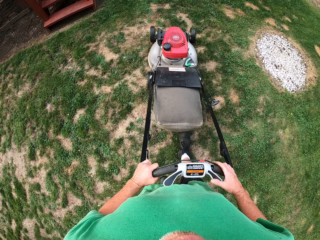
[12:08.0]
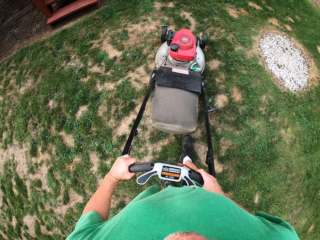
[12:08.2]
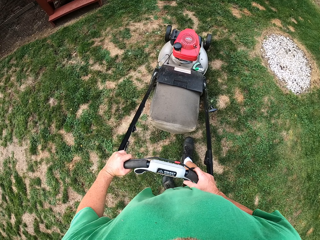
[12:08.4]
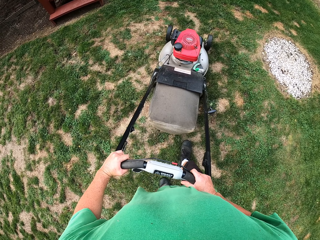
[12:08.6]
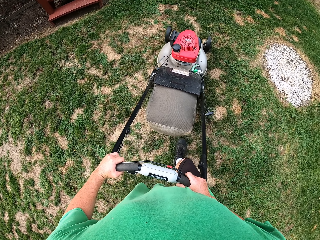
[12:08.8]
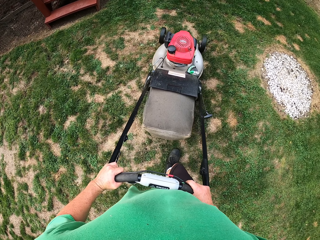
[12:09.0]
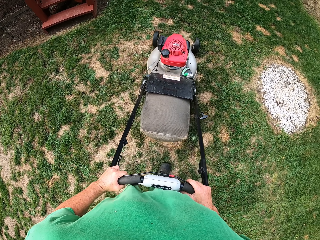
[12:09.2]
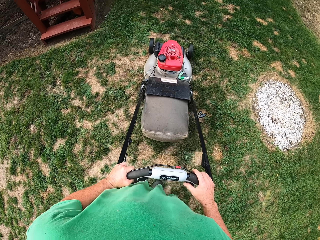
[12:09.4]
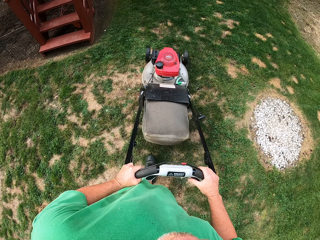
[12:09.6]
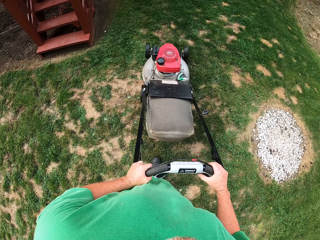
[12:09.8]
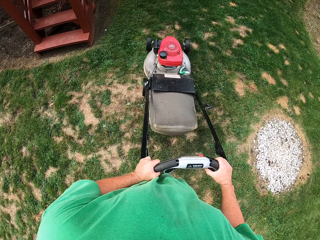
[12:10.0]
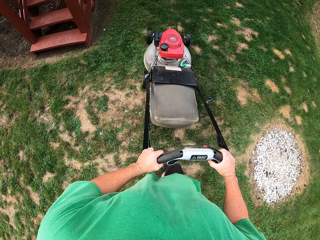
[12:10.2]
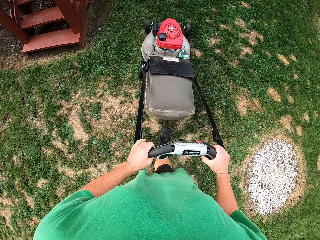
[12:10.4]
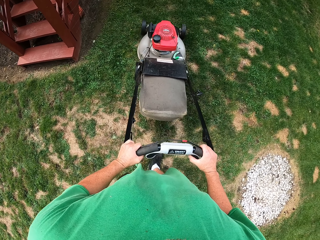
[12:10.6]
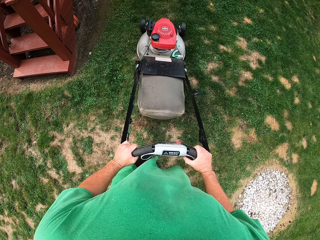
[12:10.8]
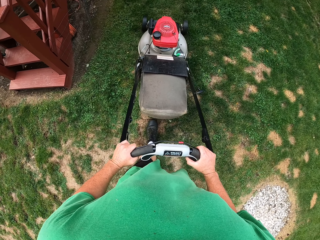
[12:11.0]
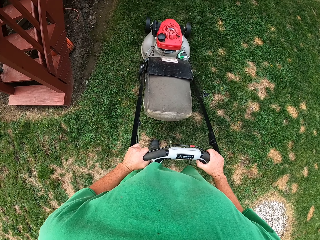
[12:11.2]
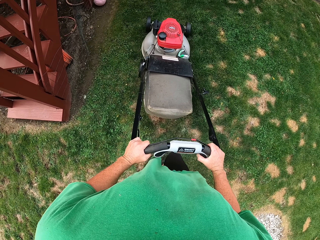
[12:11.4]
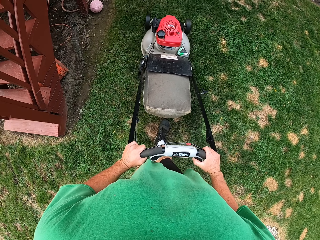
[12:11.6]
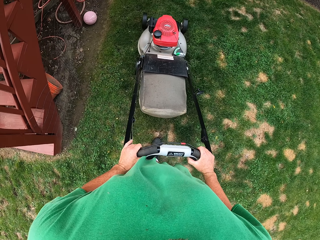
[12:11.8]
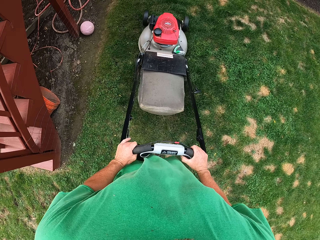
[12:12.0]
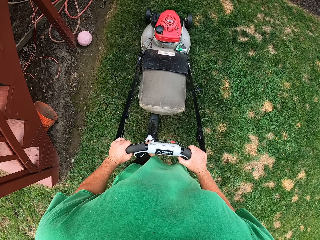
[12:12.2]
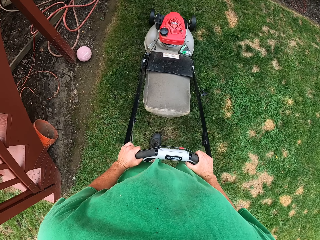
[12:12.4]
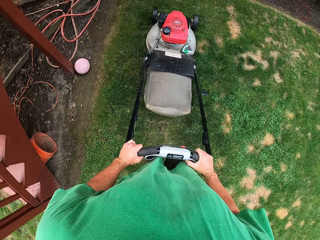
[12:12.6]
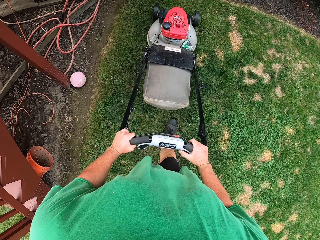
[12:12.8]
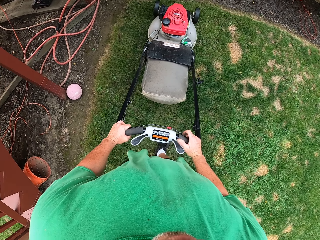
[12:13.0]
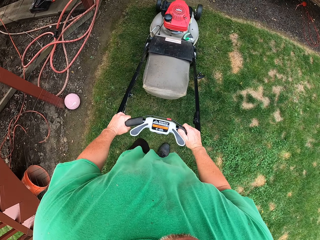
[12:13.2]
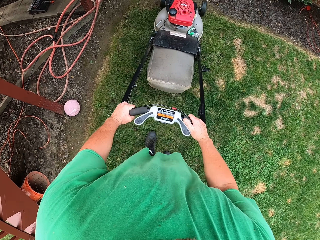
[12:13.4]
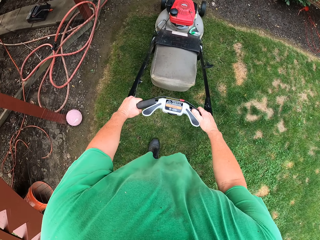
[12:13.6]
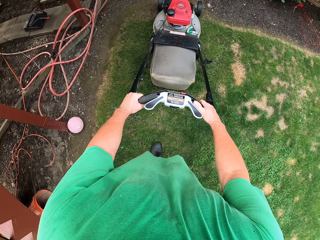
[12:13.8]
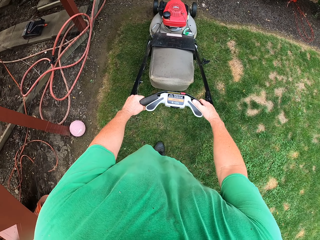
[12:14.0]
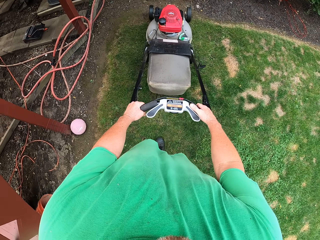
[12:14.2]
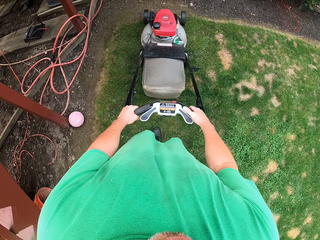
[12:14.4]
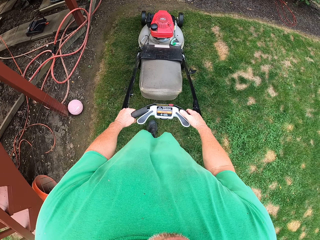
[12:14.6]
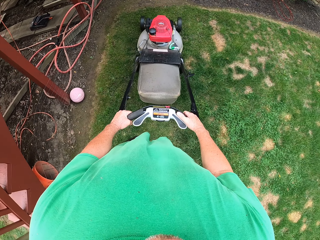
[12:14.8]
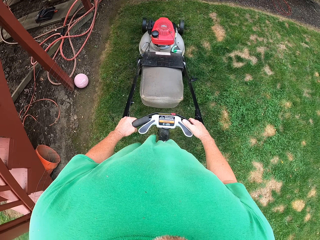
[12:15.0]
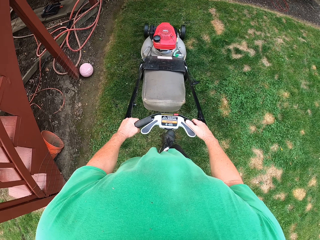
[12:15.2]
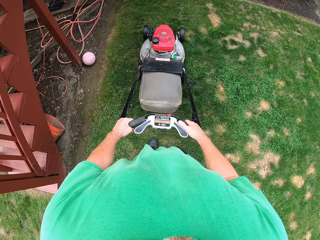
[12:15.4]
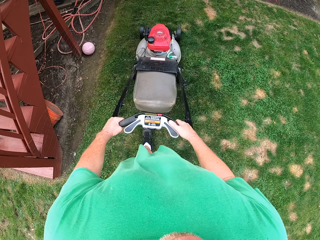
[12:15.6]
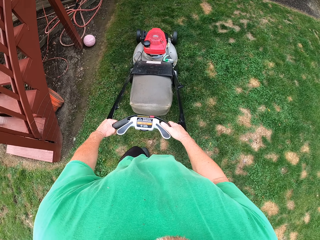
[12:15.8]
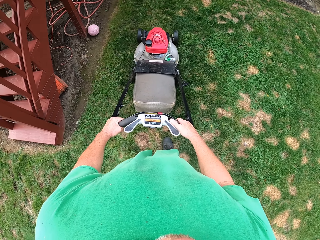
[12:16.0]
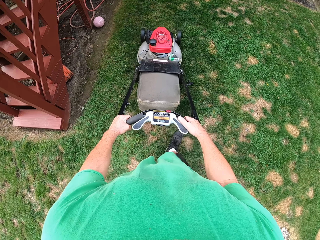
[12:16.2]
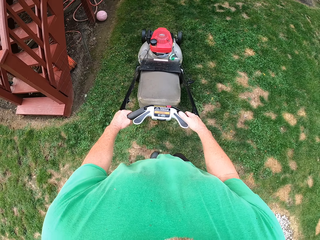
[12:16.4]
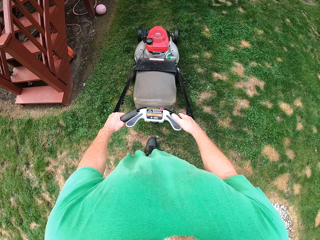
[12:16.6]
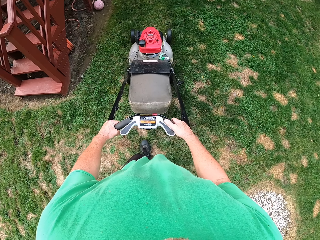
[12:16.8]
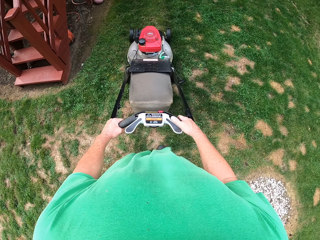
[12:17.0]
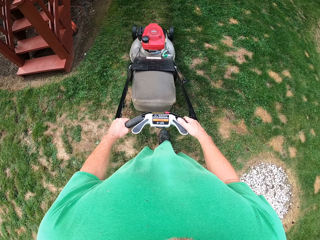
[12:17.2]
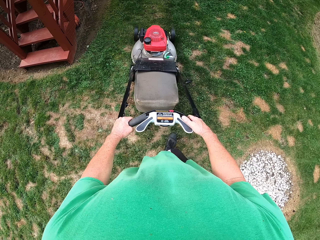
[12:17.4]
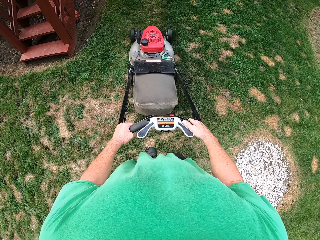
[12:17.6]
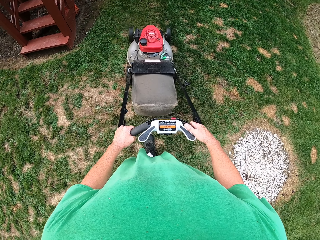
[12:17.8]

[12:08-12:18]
The camera wearer pushes the reel mower. They pull the reel mower.

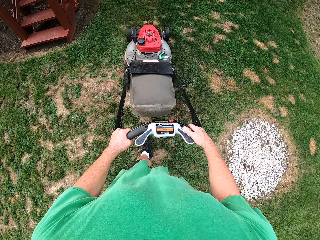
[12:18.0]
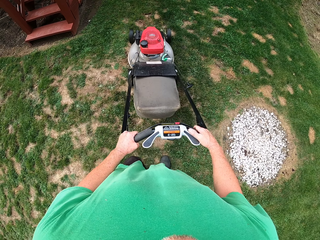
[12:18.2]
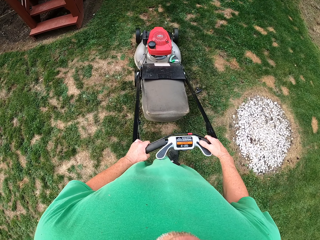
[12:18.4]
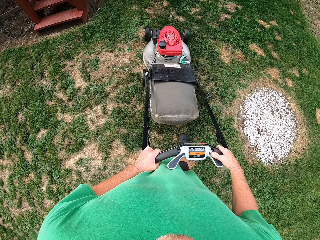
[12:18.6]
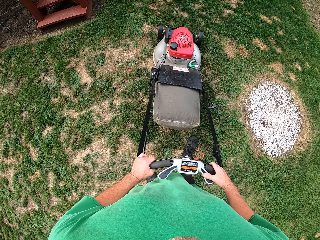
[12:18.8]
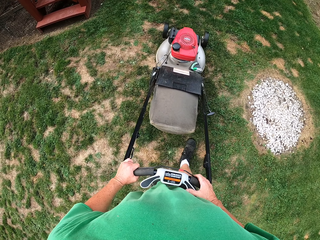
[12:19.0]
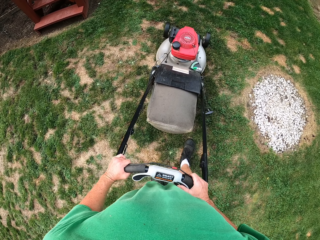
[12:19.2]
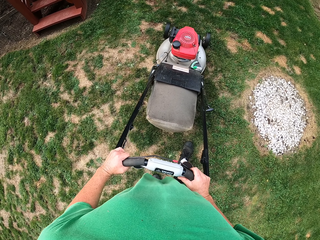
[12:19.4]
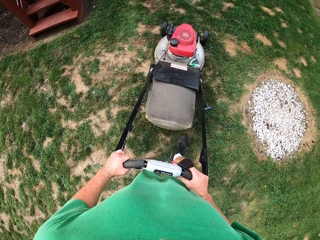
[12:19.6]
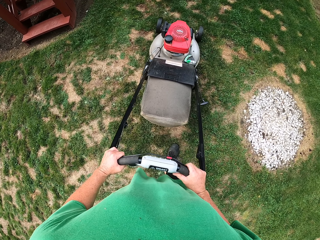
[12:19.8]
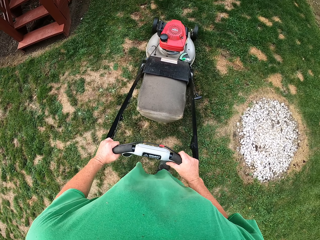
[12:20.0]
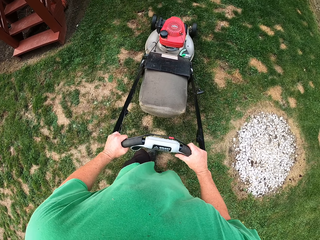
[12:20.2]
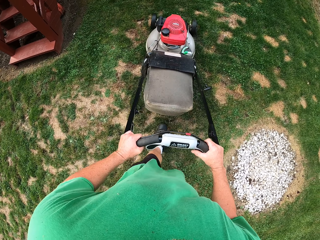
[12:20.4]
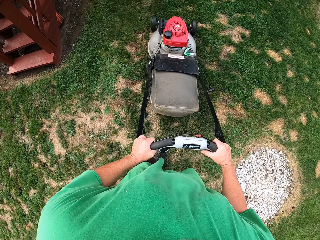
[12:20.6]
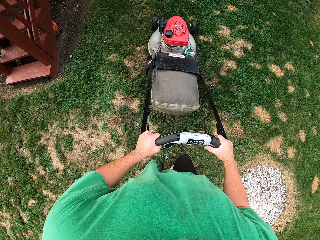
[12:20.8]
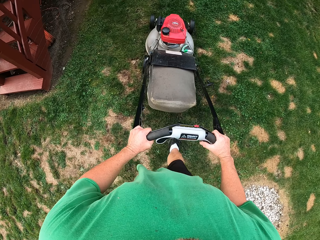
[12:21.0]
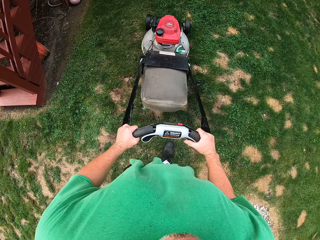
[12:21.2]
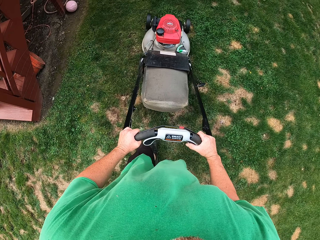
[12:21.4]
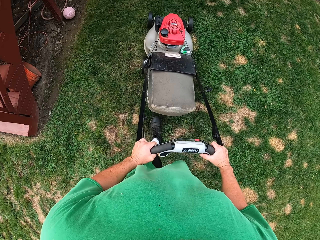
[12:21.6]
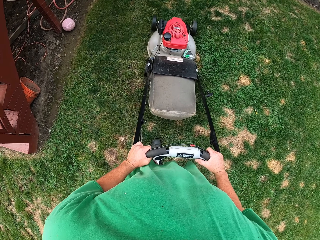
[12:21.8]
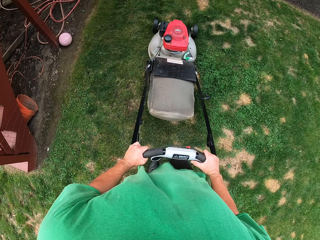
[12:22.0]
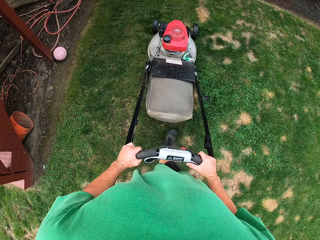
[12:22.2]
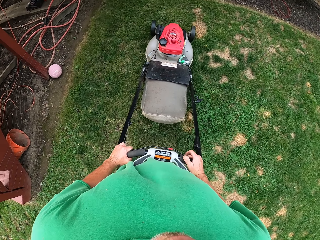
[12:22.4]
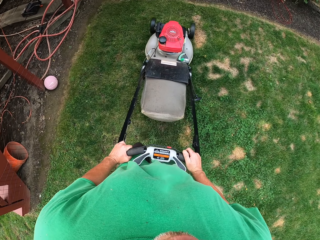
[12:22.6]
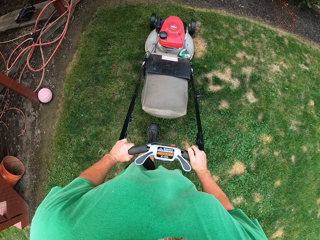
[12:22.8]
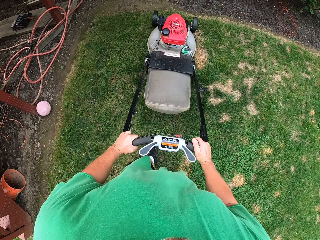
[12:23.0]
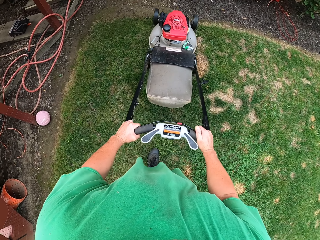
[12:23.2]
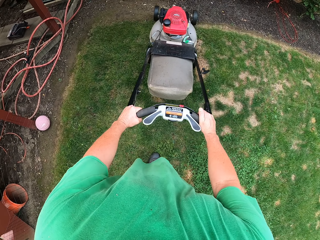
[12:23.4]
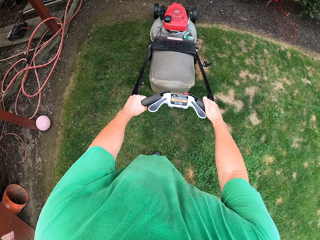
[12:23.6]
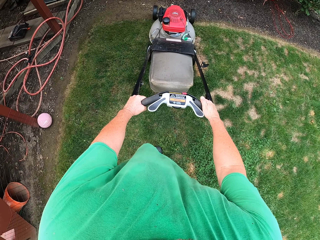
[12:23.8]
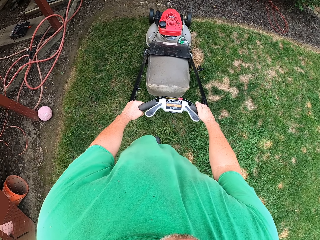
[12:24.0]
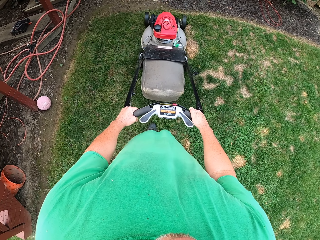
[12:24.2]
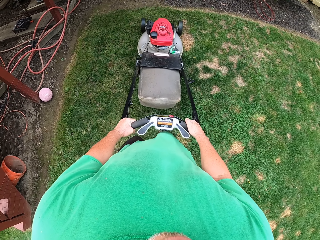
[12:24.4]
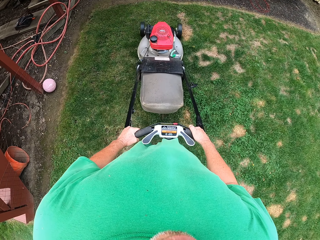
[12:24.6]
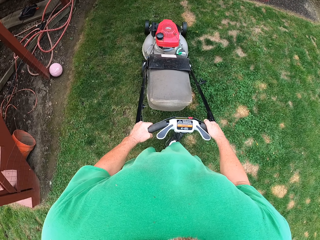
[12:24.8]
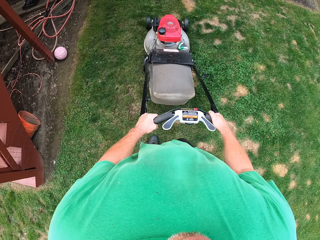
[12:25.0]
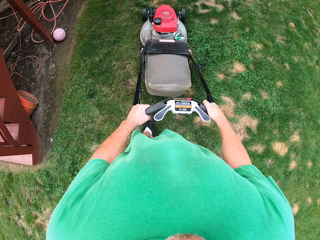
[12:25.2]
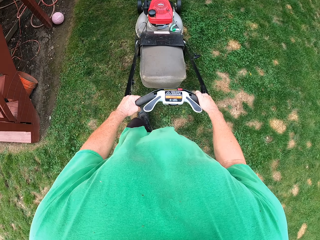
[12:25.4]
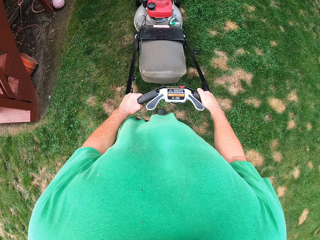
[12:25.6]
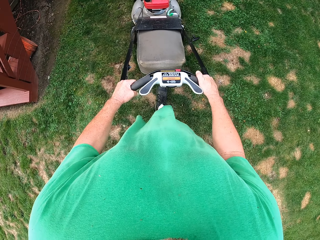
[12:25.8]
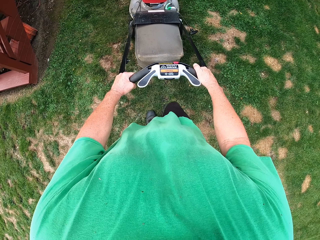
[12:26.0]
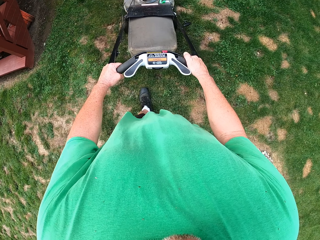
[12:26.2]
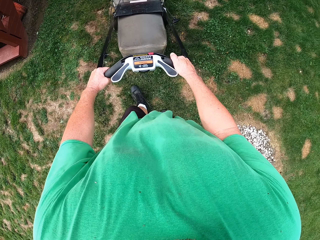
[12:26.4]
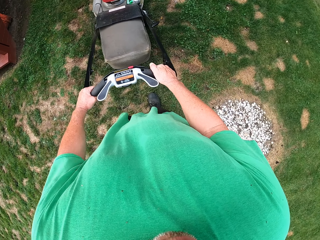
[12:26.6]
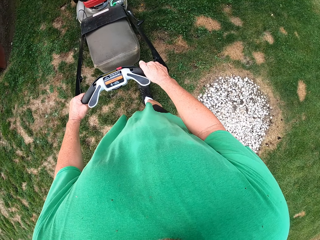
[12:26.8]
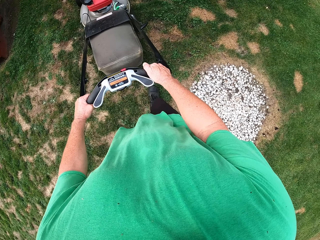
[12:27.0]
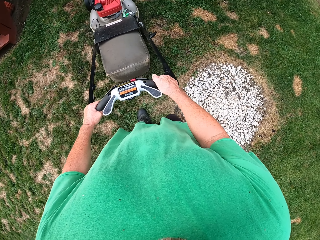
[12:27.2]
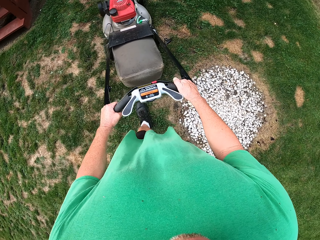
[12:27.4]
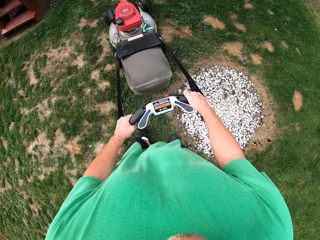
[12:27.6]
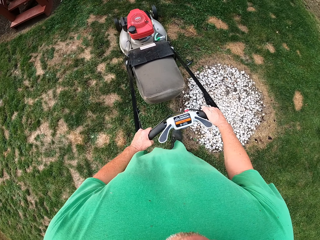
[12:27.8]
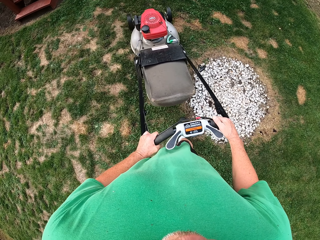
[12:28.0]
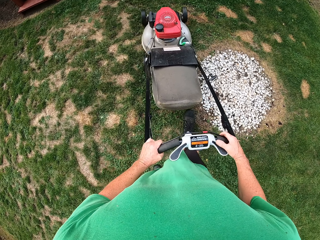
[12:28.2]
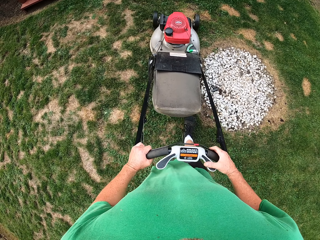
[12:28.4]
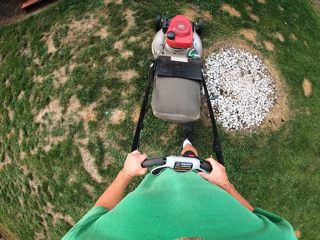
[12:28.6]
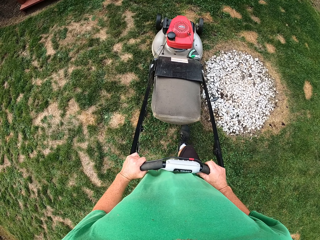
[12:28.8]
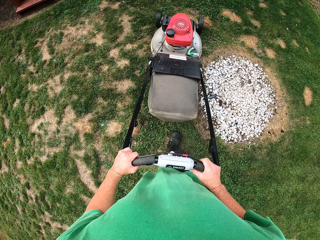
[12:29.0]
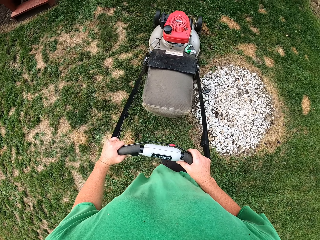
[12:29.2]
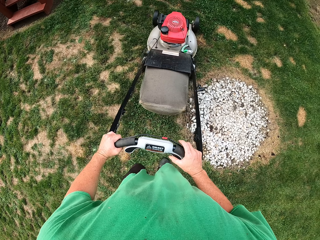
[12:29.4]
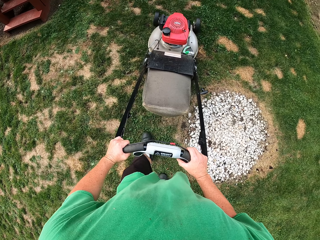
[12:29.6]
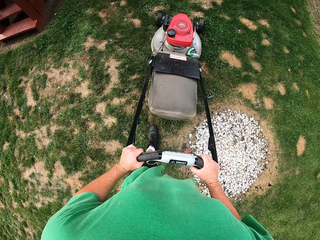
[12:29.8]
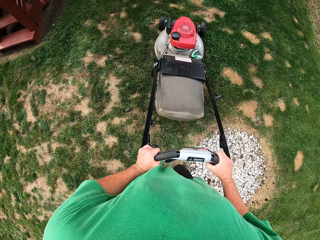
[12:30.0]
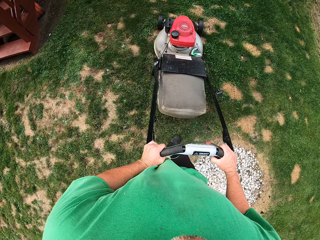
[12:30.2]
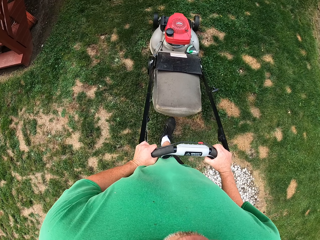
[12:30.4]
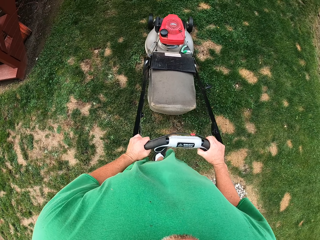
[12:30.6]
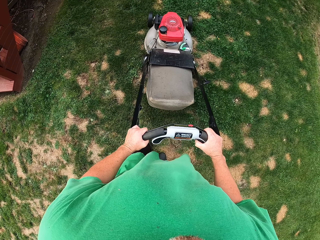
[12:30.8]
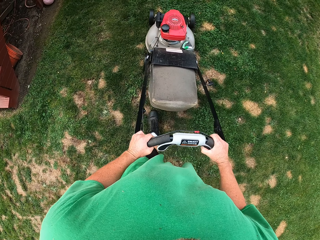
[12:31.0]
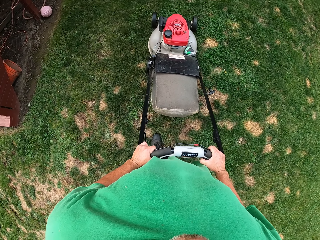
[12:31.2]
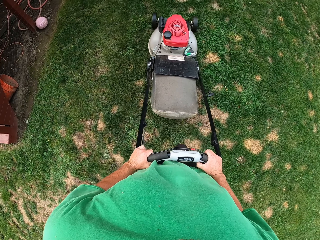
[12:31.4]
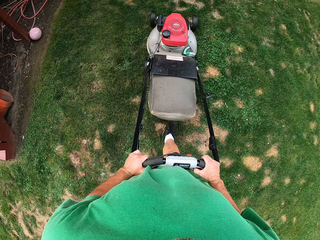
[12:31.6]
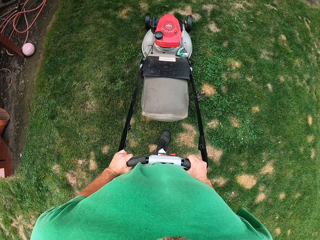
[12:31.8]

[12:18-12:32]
The camera wearer pushes the reel mower. They pull the reel mower. They push the reel mower on the grass.
